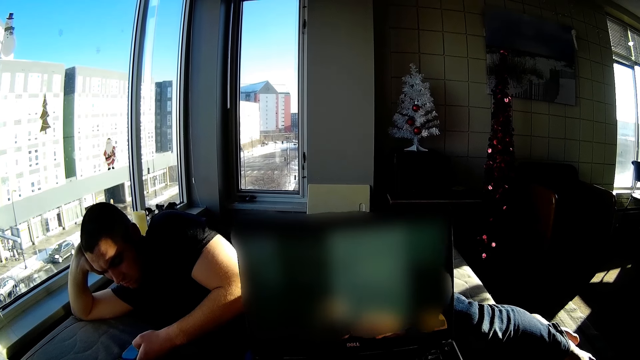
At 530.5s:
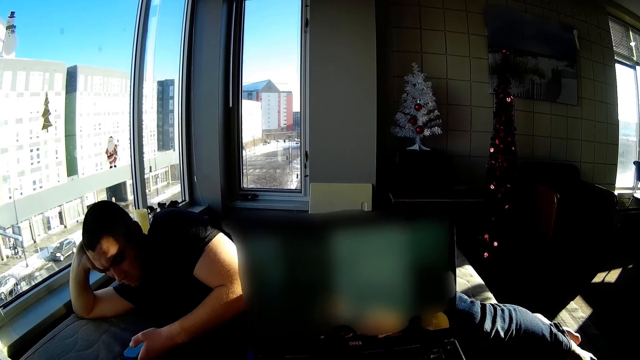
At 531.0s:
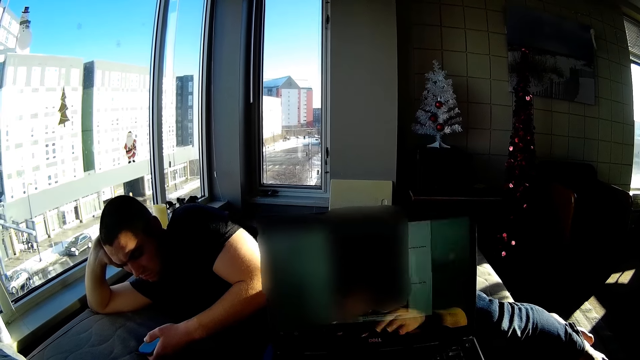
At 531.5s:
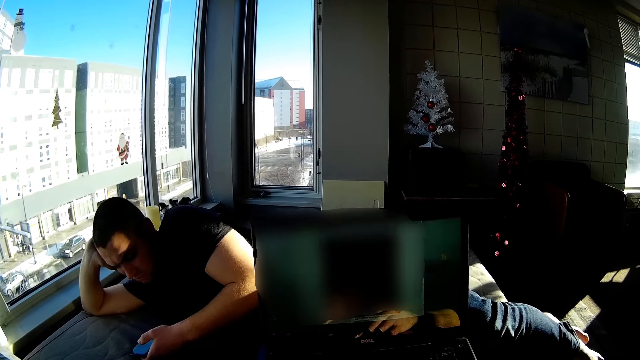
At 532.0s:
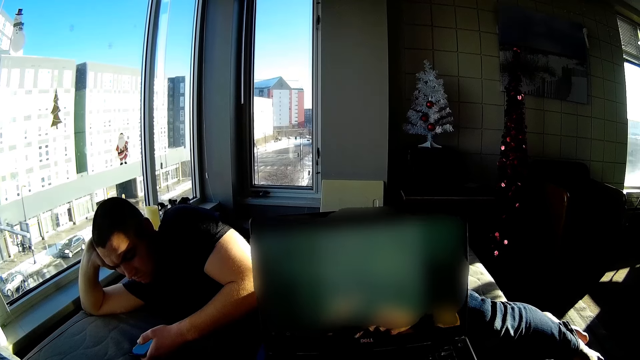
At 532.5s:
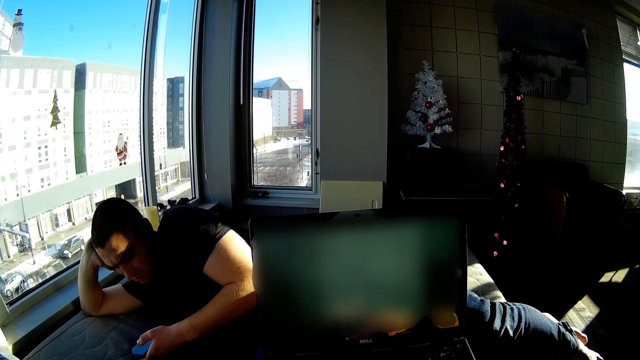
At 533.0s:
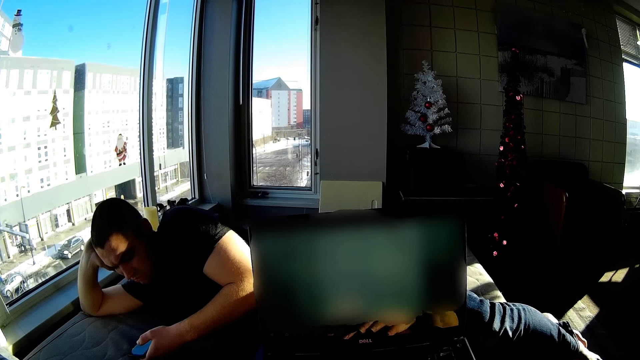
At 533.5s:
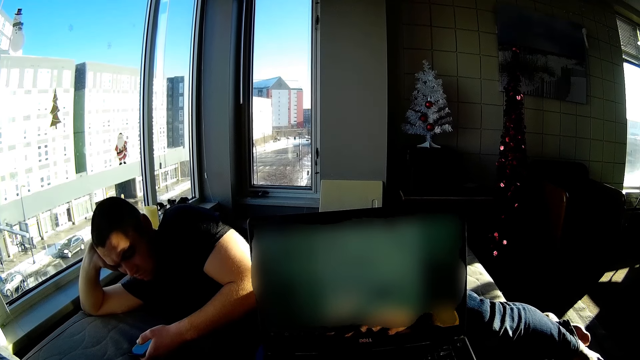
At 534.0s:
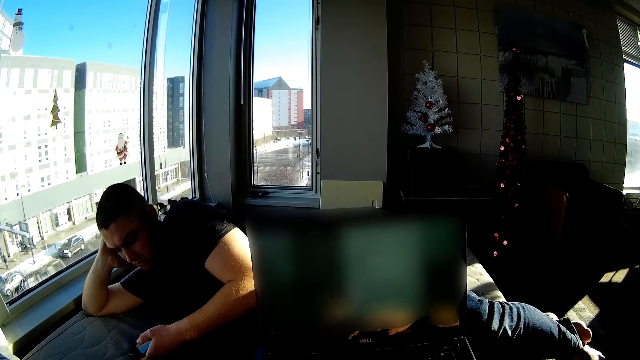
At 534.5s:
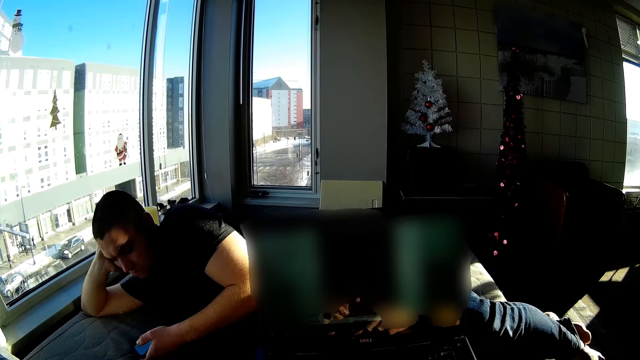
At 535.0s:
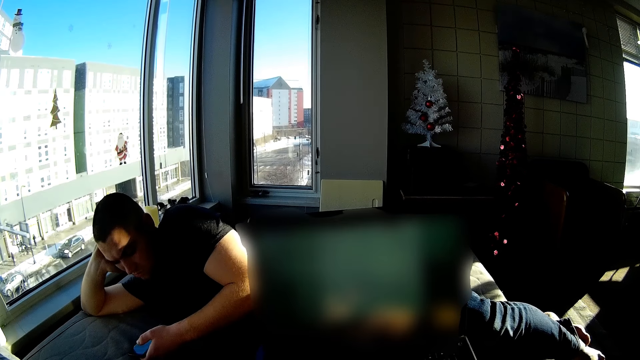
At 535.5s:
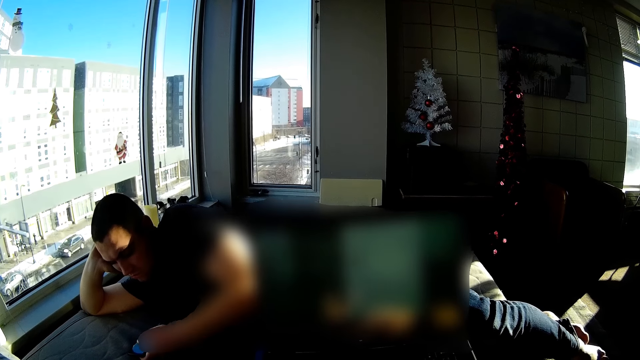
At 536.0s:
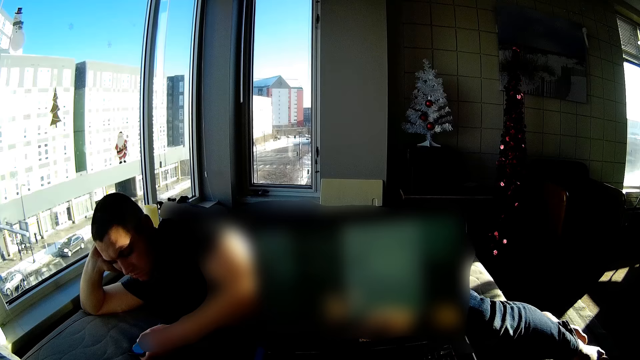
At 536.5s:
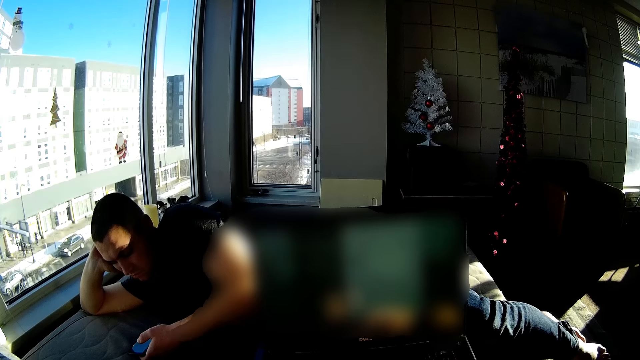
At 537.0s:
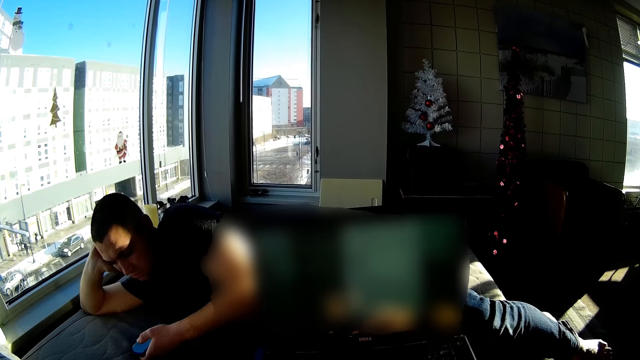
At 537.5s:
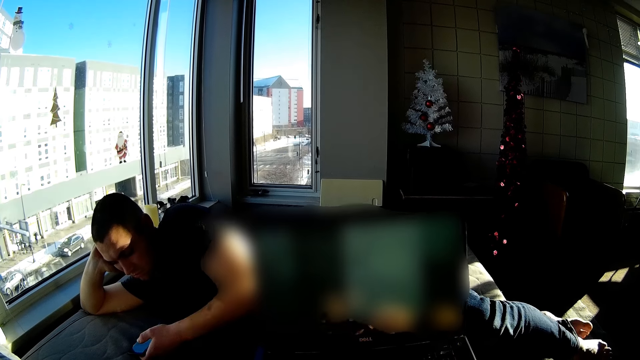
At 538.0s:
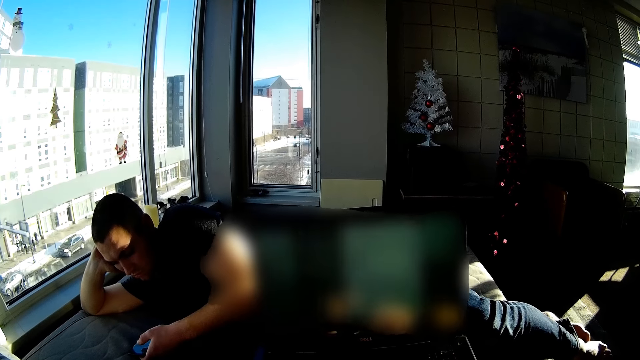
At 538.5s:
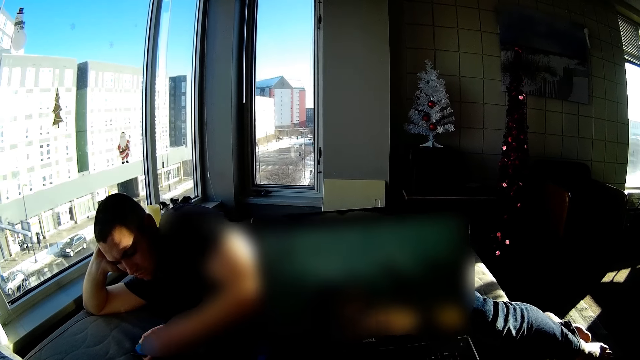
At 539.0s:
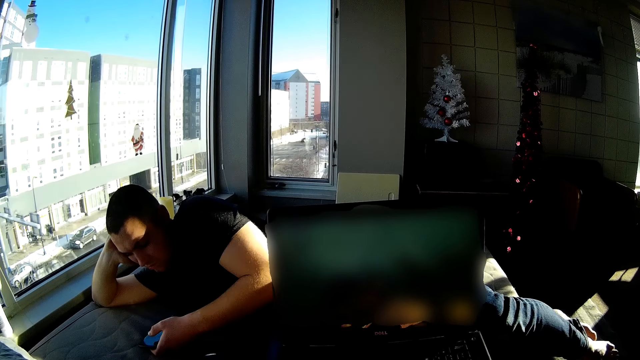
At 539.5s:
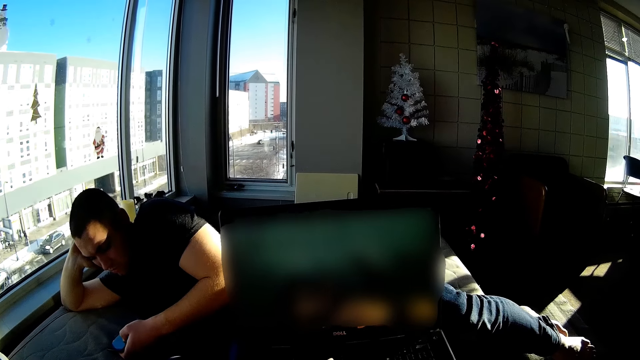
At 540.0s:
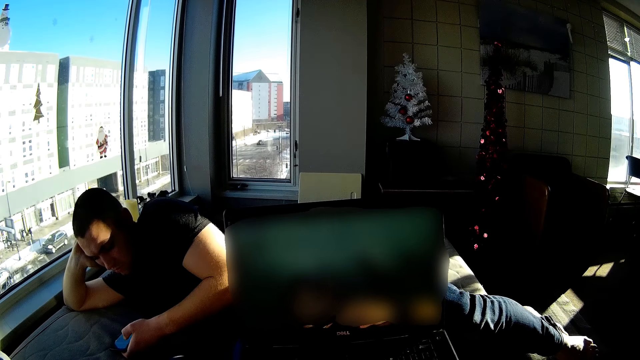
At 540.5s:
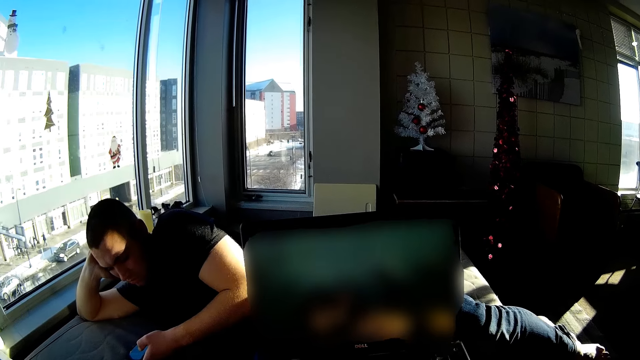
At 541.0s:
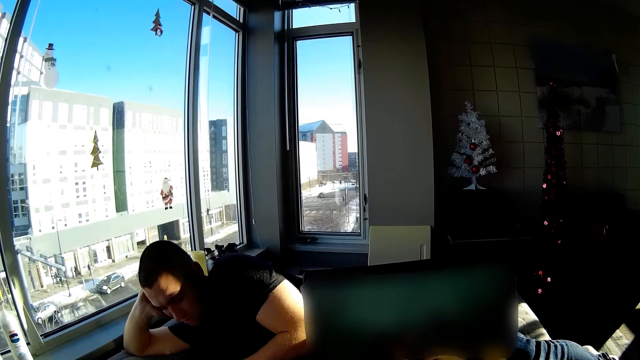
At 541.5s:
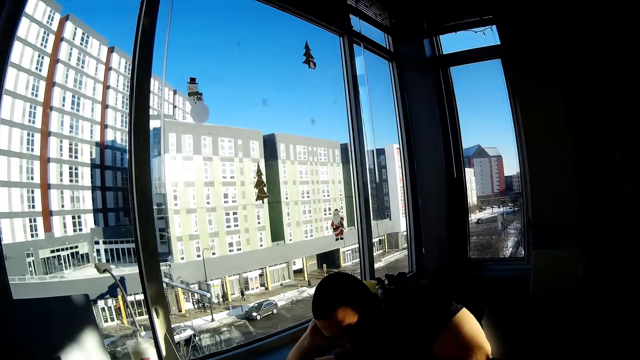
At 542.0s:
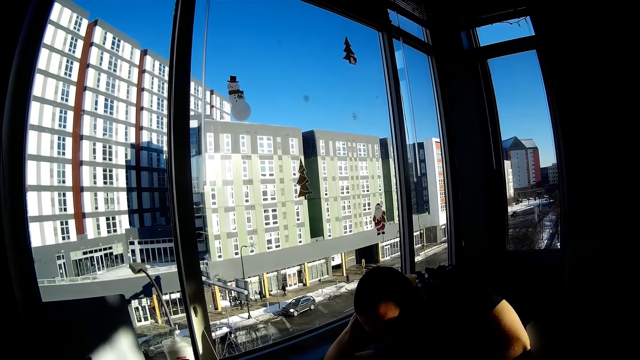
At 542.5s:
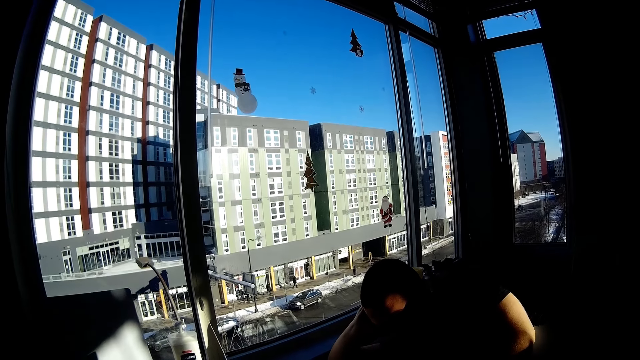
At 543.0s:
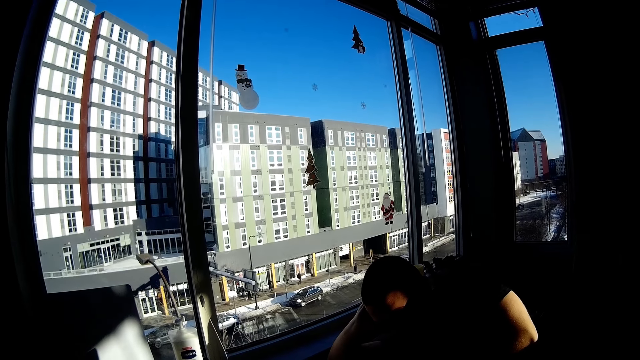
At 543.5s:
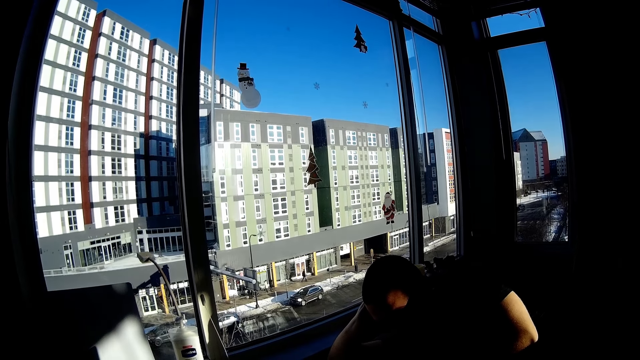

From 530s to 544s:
The camera wearer looks around. A man operates the mobile phone.

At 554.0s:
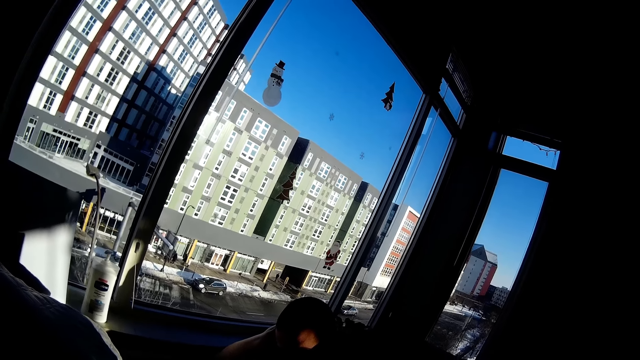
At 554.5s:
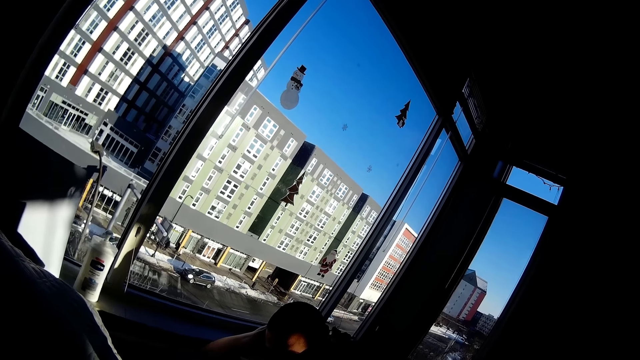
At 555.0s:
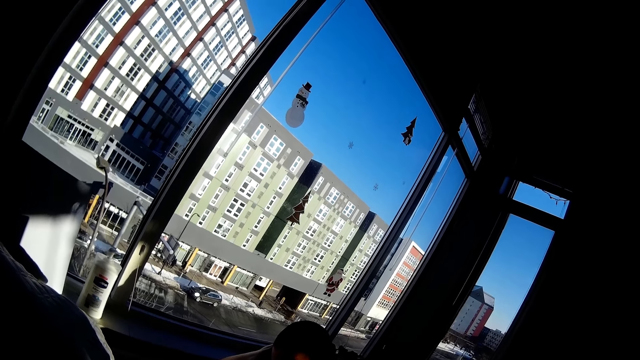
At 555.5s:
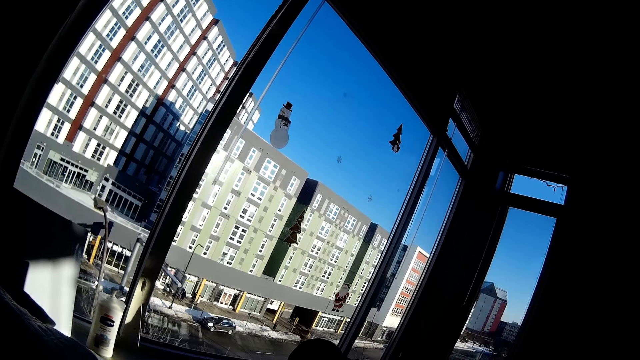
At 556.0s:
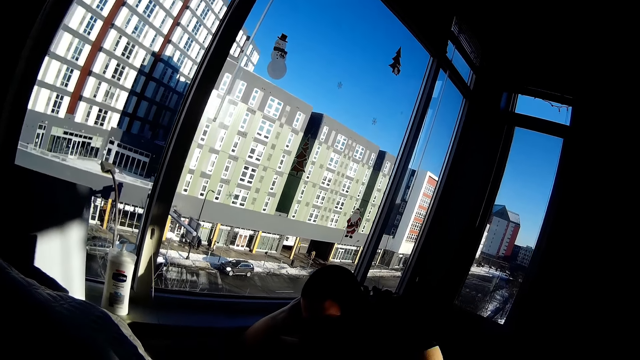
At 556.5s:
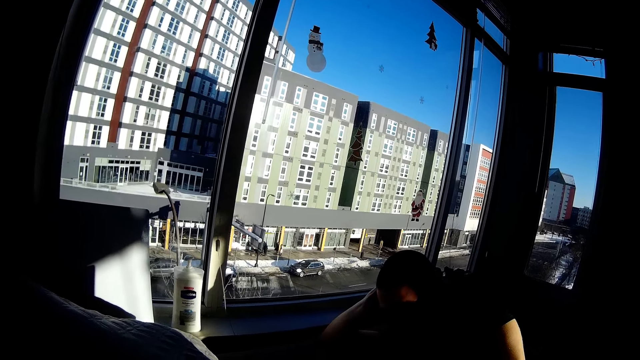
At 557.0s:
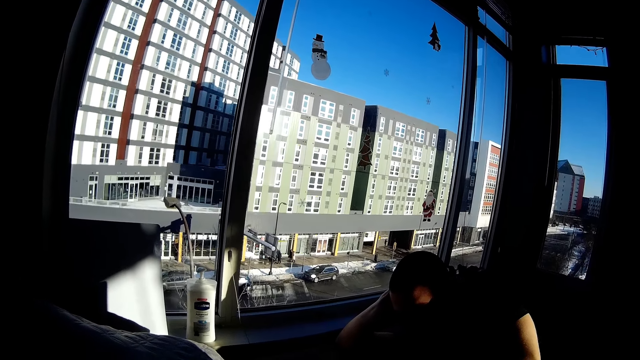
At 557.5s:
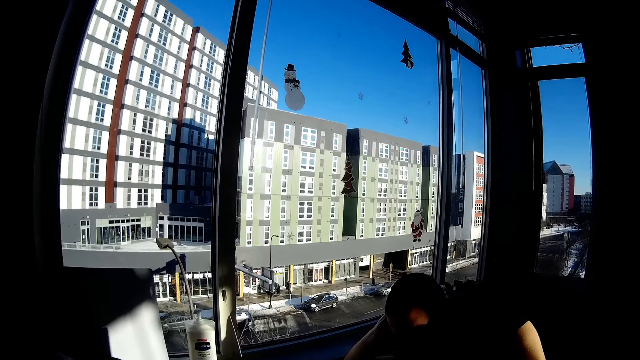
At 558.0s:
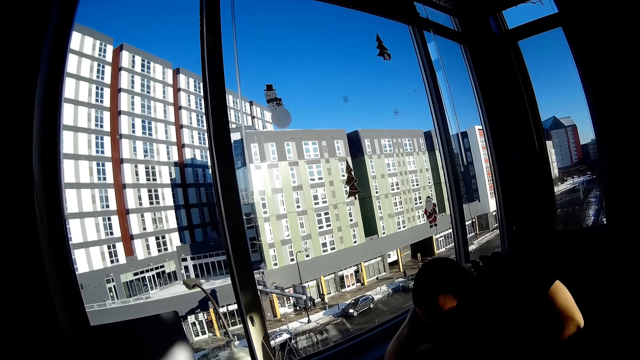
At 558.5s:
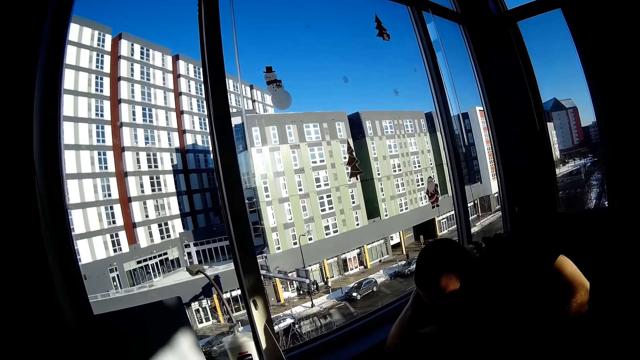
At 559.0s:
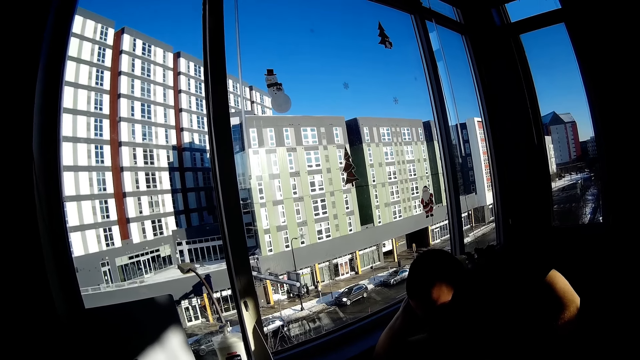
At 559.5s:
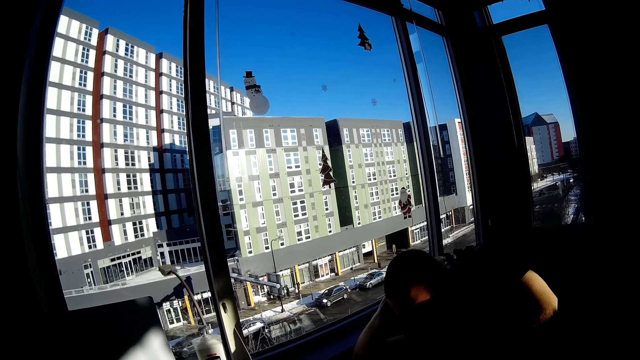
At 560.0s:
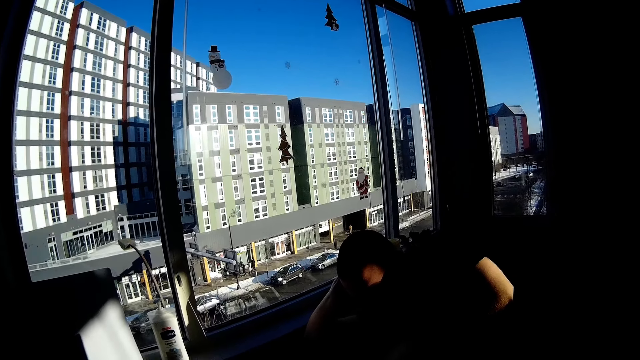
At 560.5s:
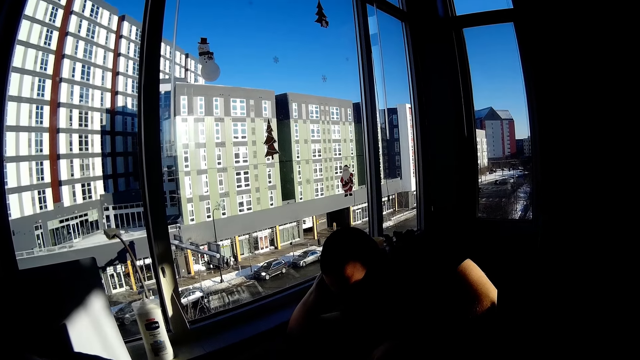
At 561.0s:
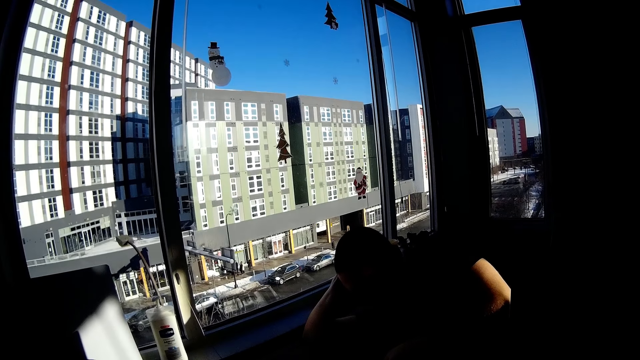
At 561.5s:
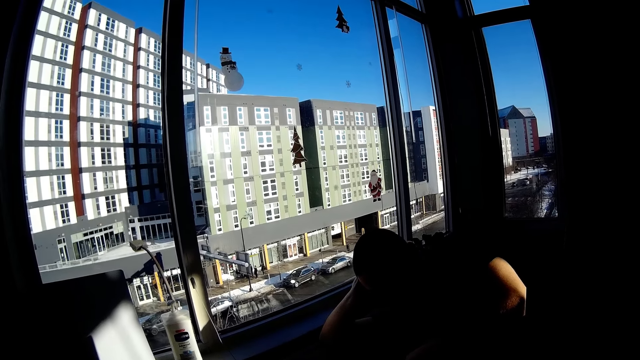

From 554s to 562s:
The camera wearer looks around.
